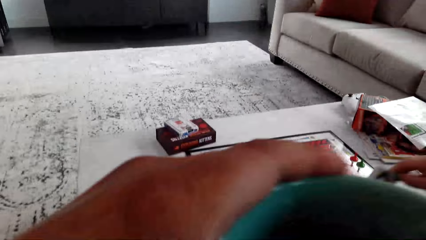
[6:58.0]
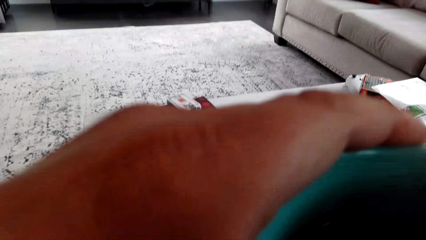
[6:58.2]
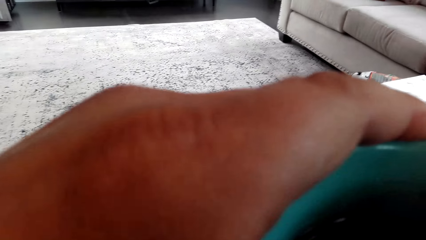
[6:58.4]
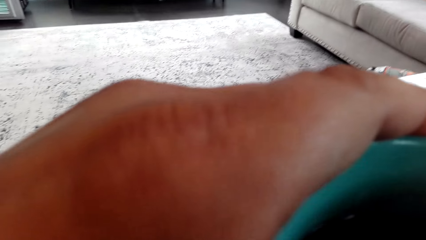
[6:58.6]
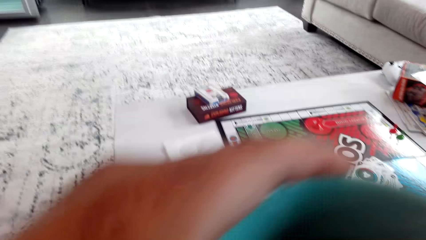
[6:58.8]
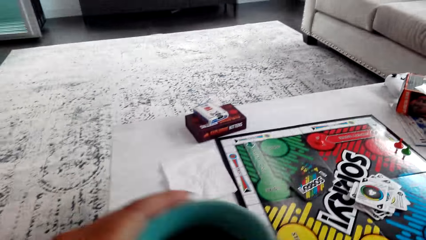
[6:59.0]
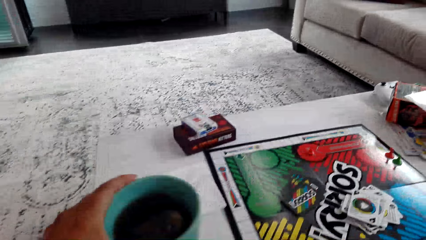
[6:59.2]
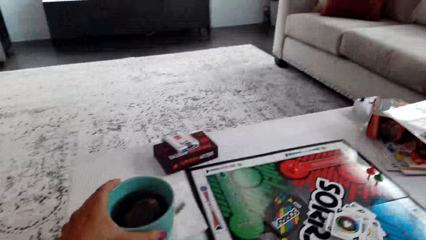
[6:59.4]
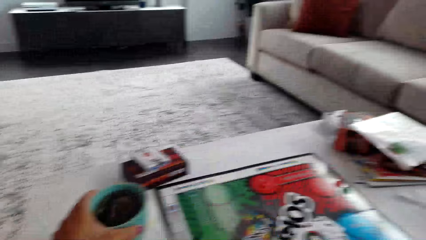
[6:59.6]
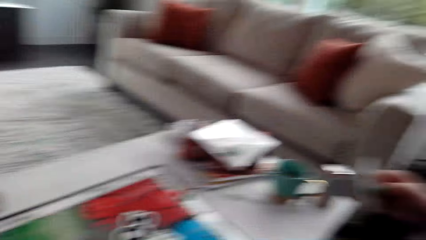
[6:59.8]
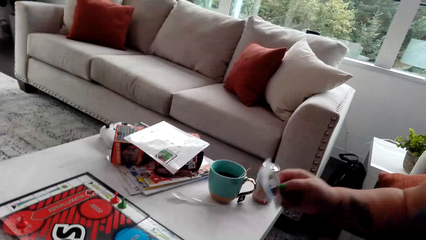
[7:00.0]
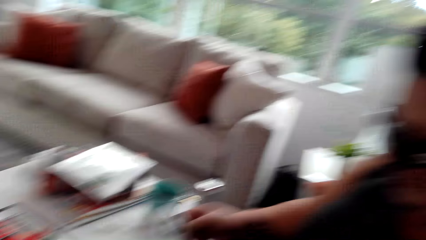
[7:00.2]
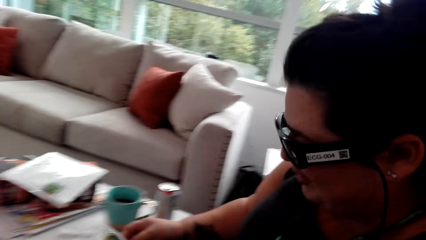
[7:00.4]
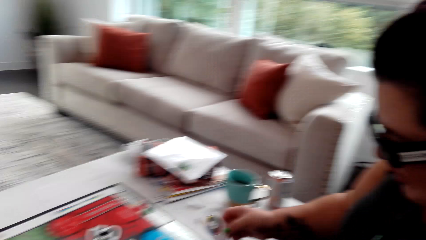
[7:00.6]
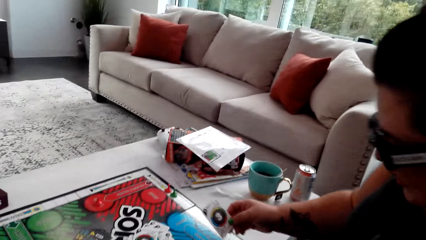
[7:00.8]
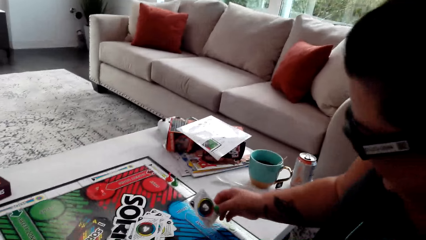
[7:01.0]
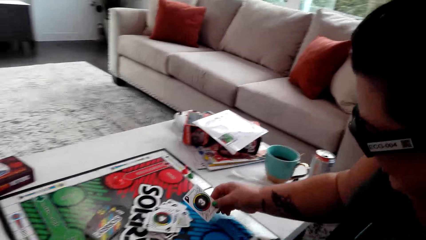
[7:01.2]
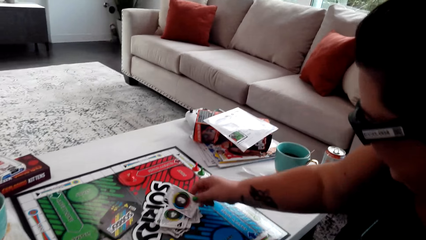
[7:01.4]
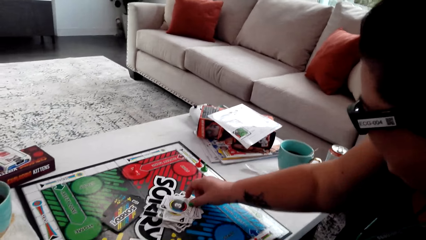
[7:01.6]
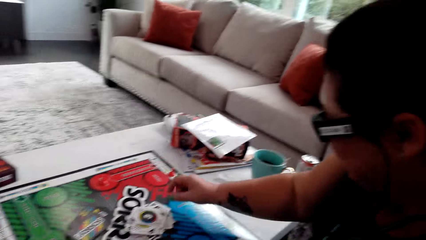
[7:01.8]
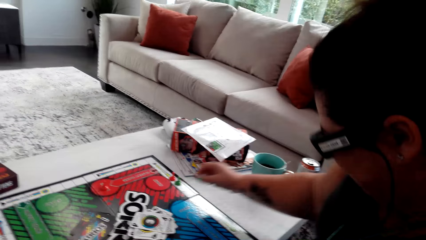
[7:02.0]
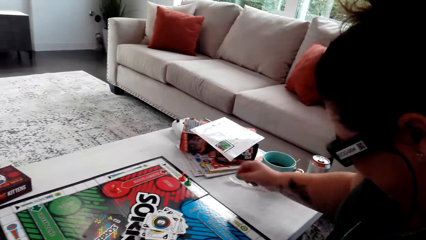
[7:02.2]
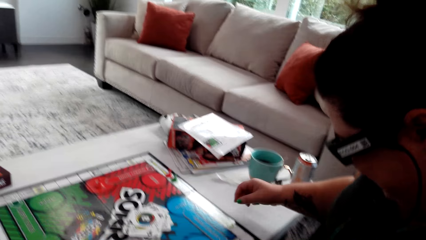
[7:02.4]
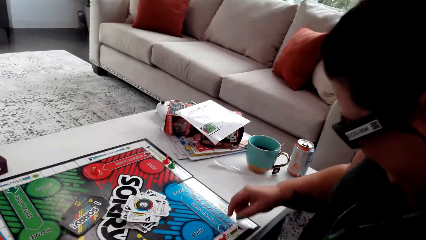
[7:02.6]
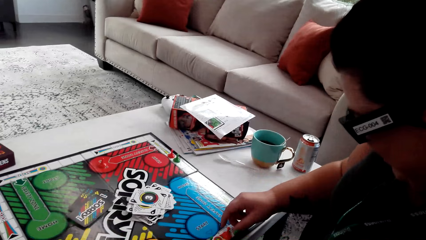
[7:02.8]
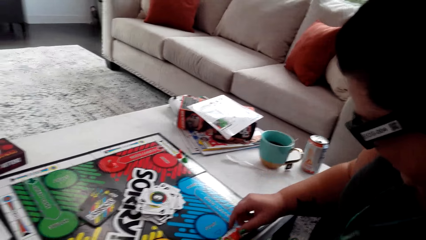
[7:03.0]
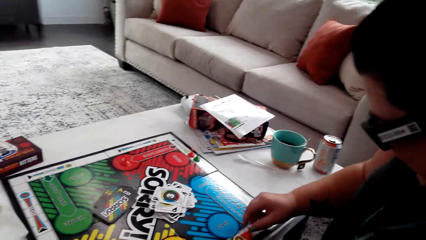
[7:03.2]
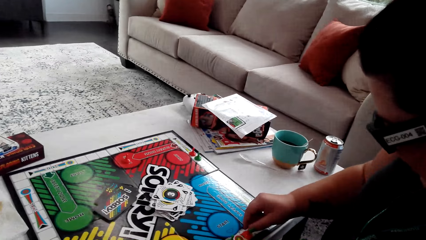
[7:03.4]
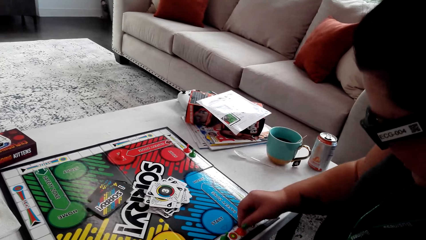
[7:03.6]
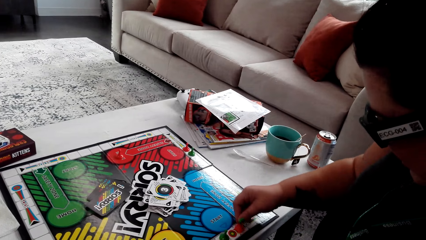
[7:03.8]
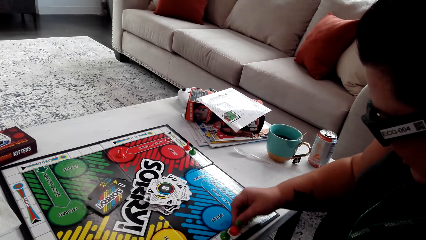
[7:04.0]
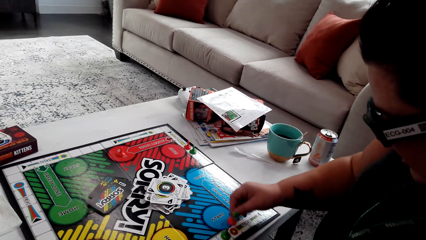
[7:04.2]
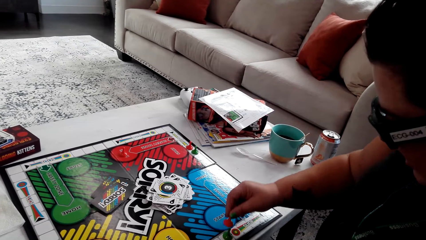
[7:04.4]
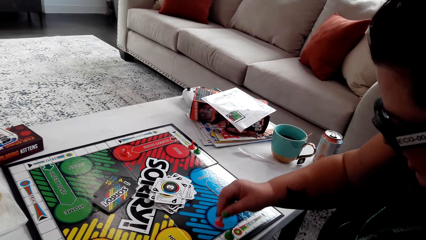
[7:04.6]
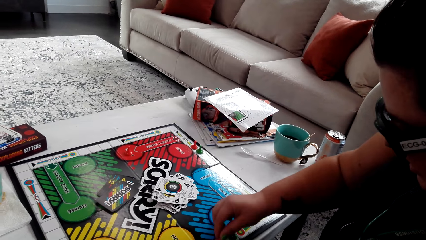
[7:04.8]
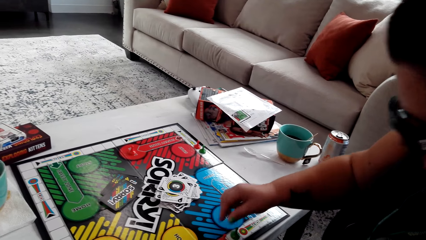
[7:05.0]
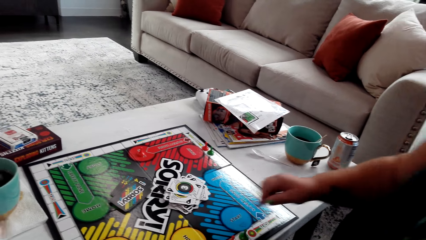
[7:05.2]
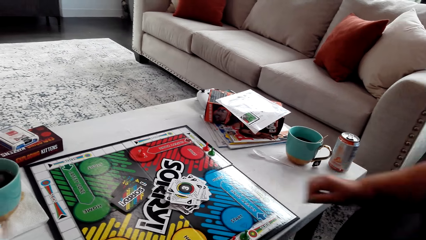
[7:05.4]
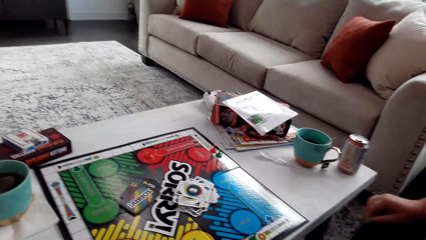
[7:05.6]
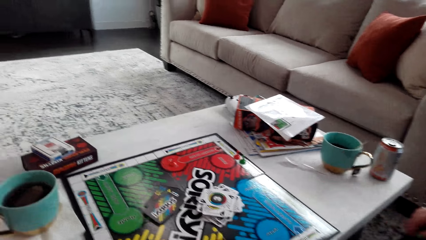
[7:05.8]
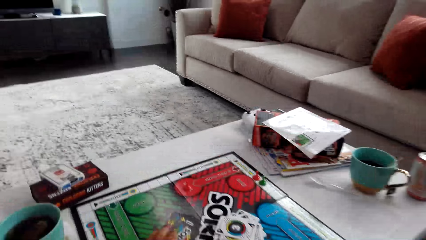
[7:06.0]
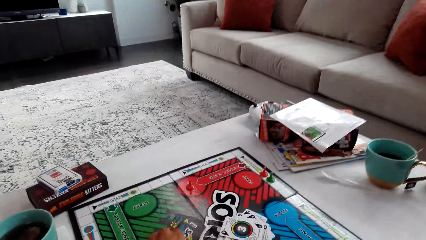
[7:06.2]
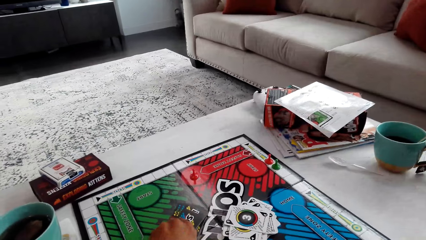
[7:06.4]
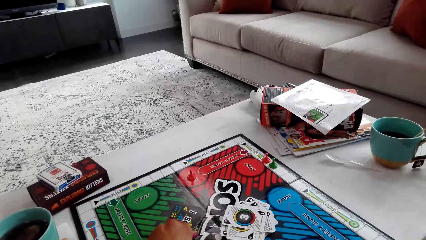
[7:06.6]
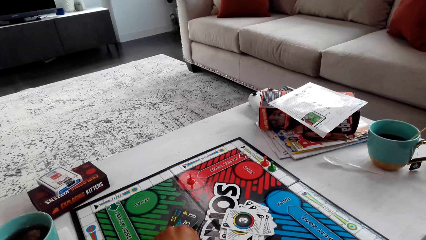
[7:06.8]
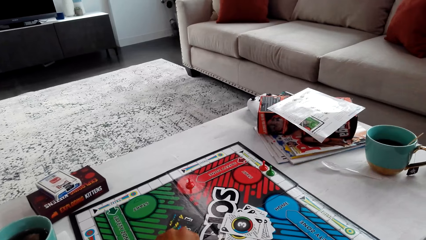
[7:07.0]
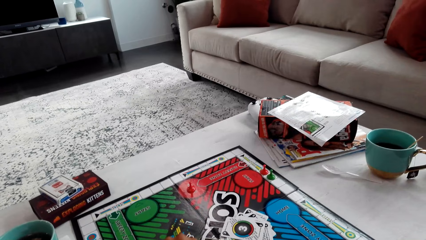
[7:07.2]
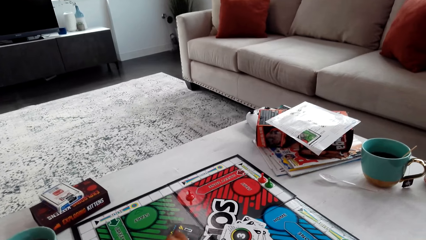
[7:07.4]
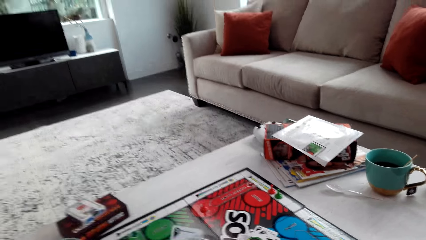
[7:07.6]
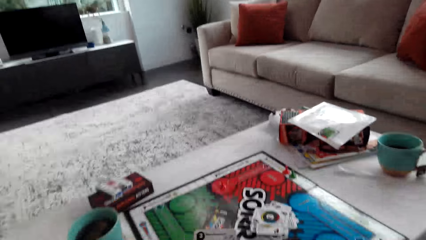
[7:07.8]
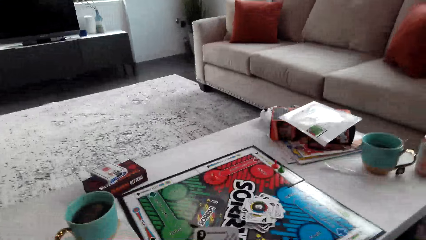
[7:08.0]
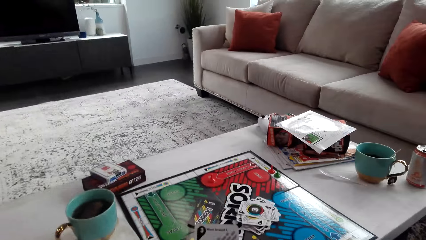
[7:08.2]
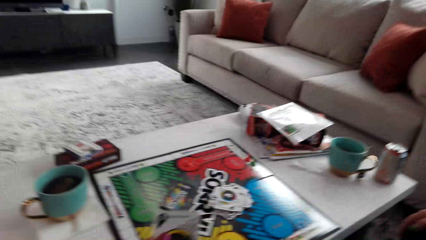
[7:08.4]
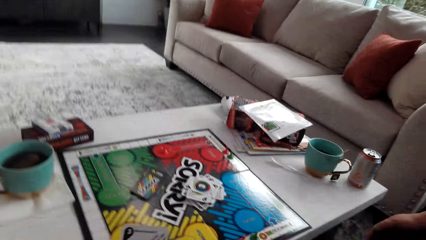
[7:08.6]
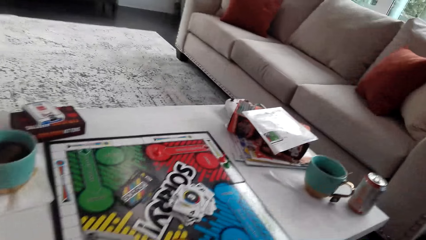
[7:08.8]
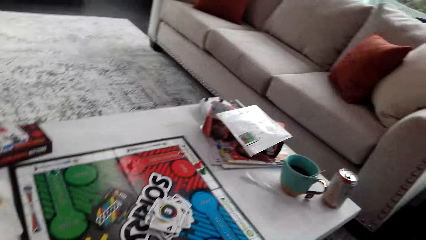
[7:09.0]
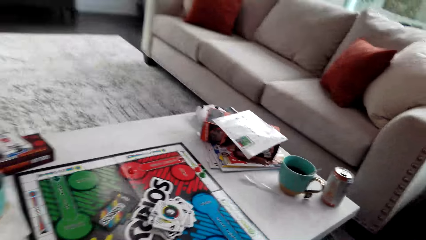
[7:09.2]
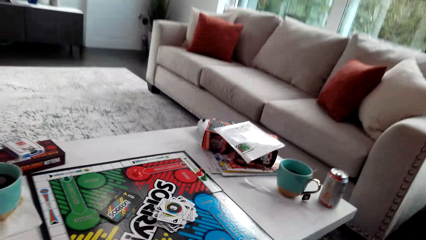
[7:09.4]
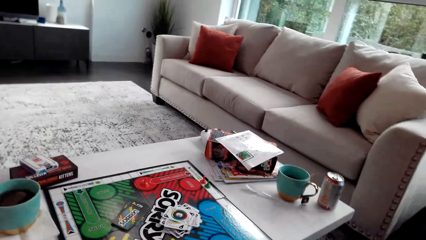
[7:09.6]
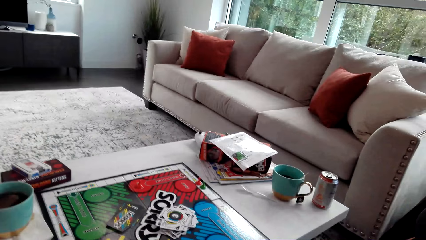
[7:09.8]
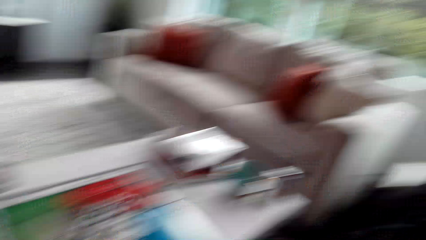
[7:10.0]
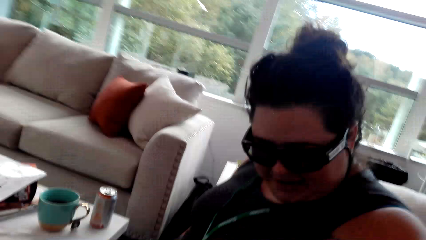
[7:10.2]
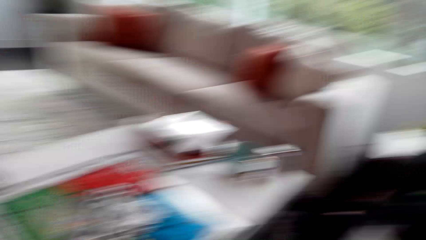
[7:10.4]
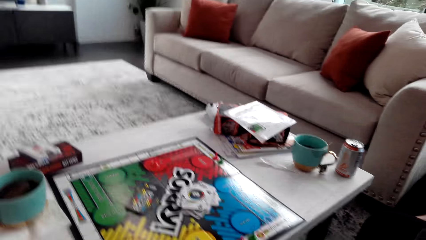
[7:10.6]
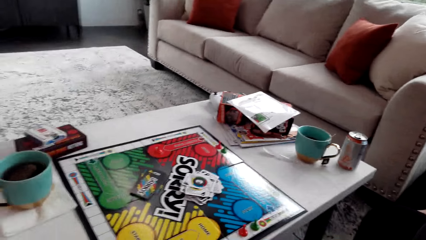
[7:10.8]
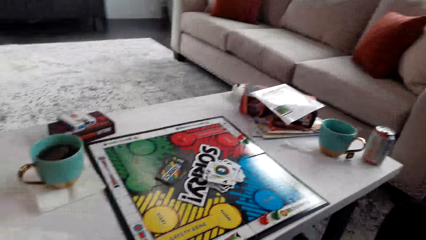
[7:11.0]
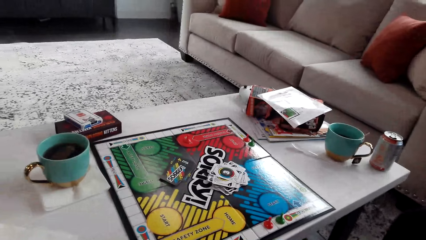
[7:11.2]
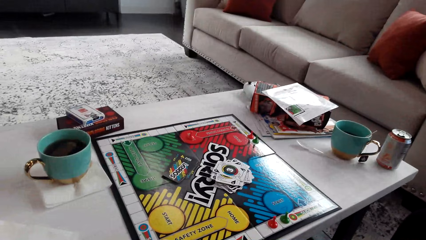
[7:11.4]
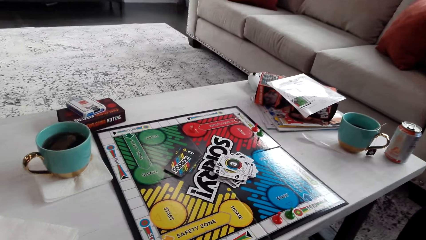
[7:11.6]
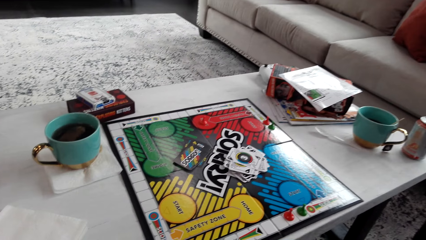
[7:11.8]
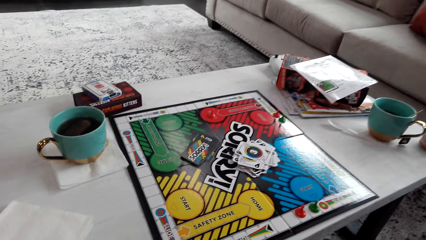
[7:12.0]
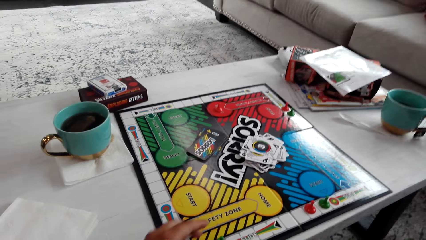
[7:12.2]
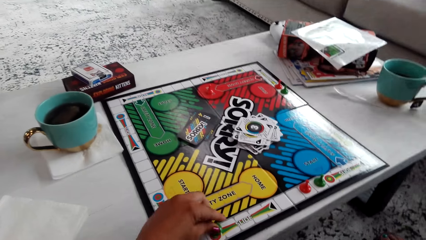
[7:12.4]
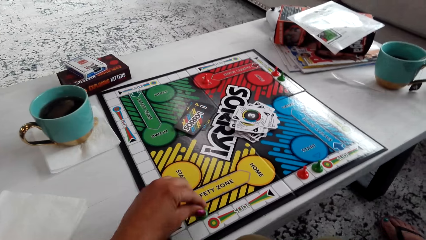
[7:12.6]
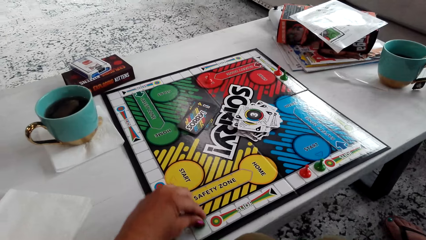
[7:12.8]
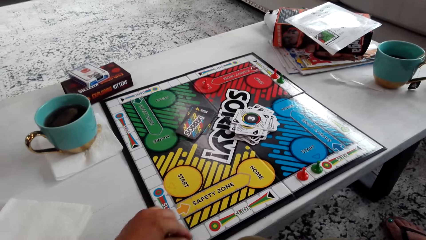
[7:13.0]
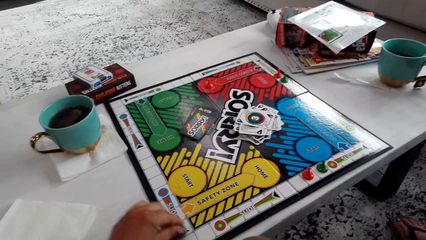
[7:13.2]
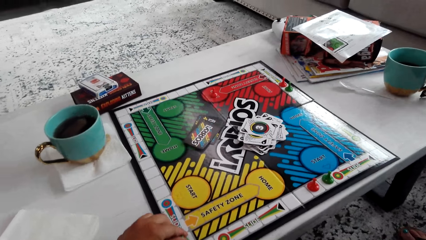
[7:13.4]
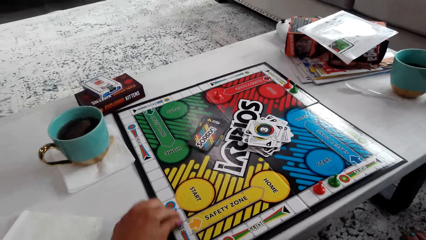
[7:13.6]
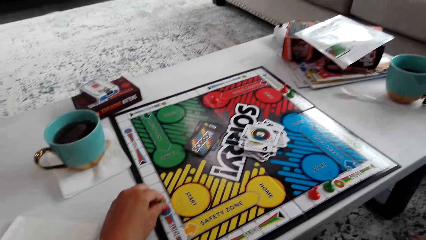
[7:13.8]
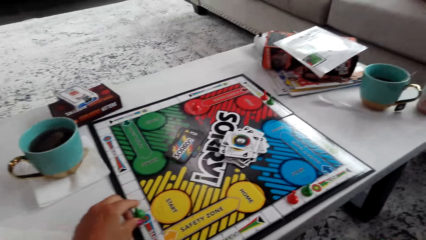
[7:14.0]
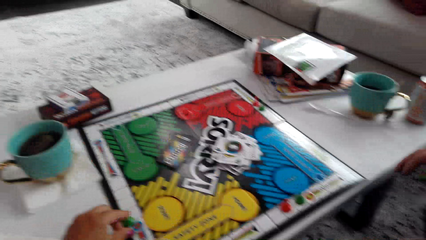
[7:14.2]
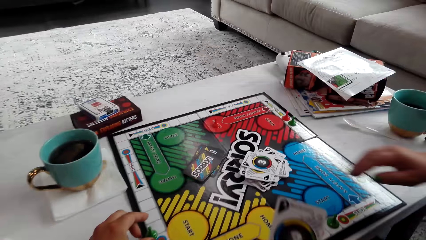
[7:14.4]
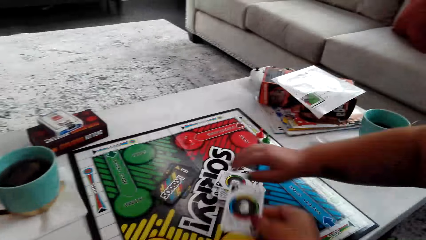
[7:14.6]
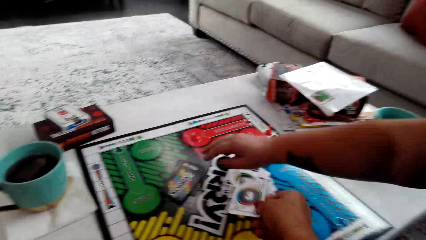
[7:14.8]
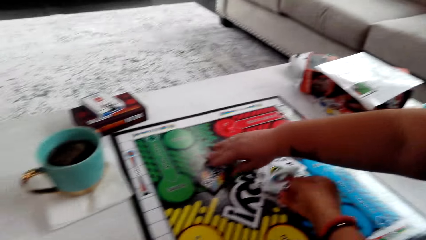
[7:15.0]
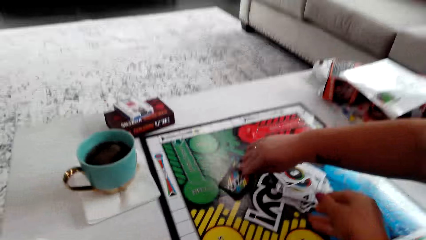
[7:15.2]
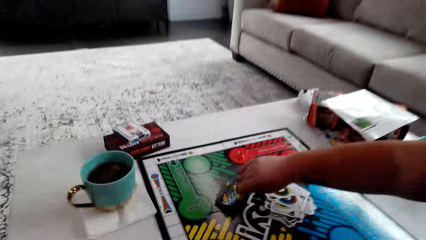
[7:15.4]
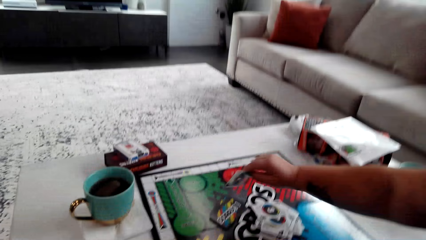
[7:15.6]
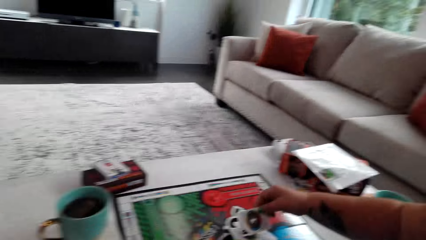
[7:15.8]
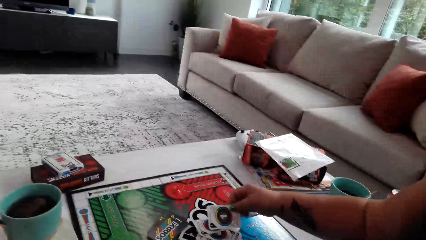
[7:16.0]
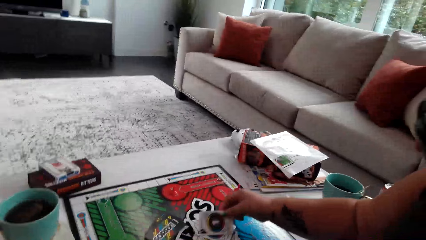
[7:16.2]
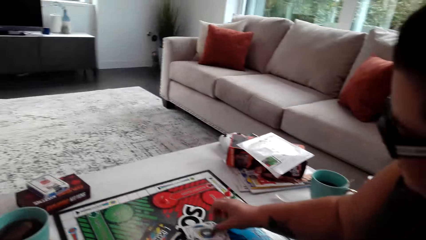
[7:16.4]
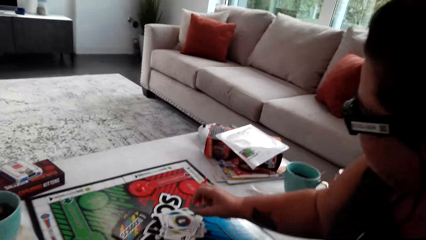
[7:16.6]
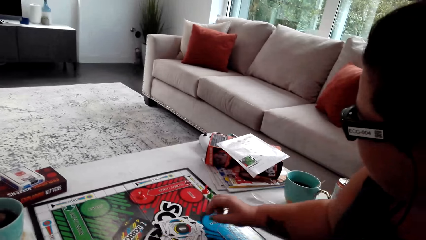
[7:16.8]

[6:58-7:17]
The camera wearer holds a cup of coffee. They pick a mug of coffee on the table. They put down the mug of coffee on the table. A woman plays the board game with the camera wearer. The woman puts the card down and moves the pawn. The camera wearer picks the card. They move the pawn. They put down the card. The woman picks the card.
